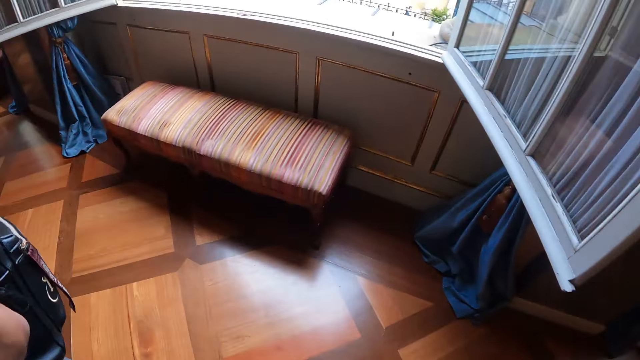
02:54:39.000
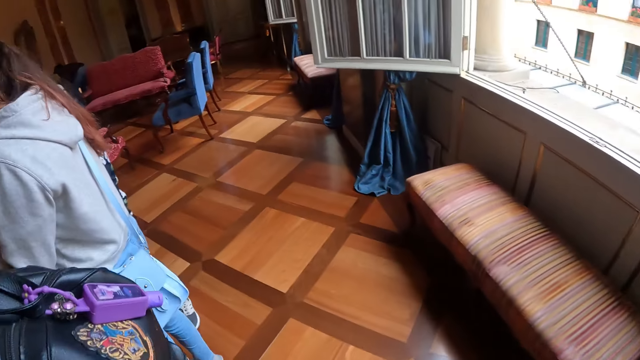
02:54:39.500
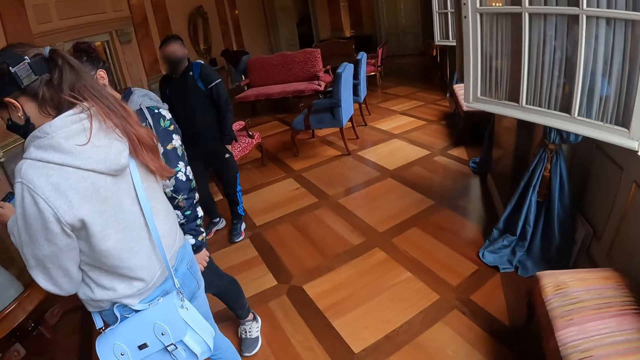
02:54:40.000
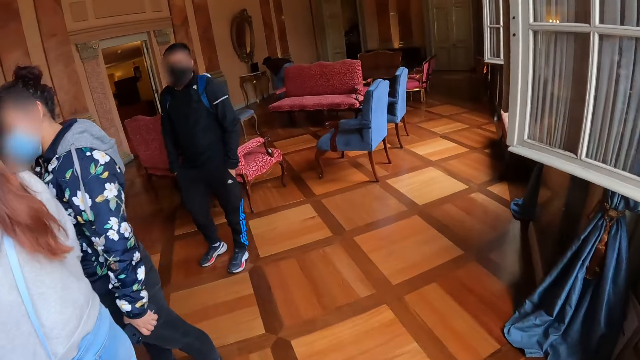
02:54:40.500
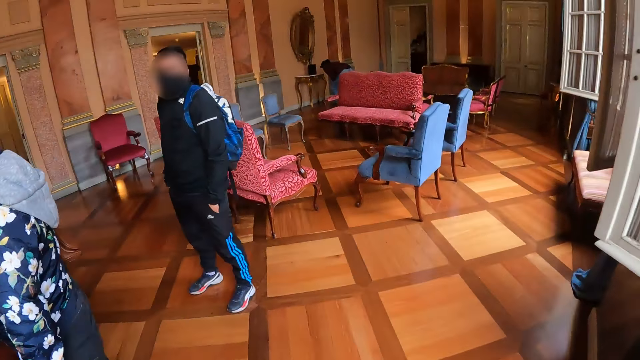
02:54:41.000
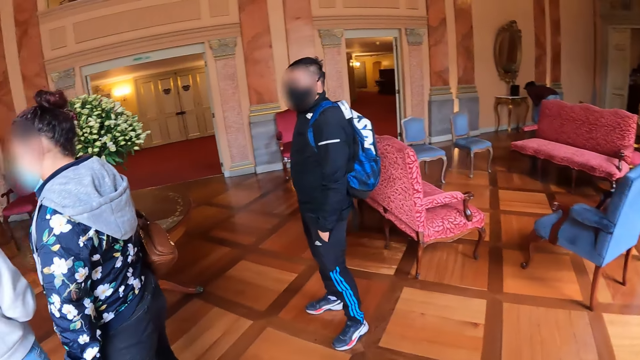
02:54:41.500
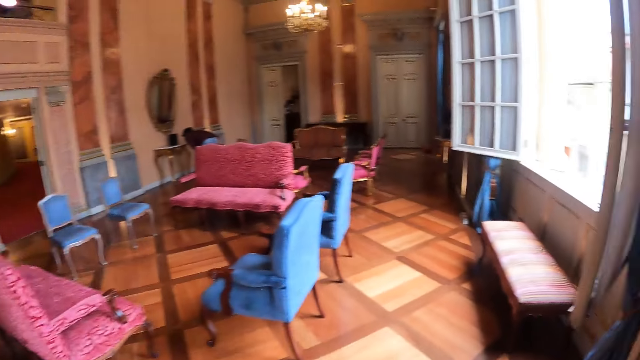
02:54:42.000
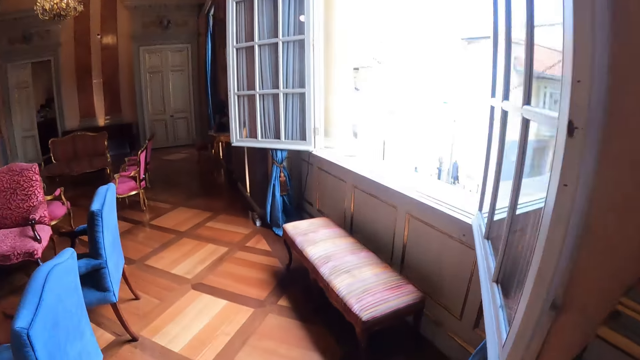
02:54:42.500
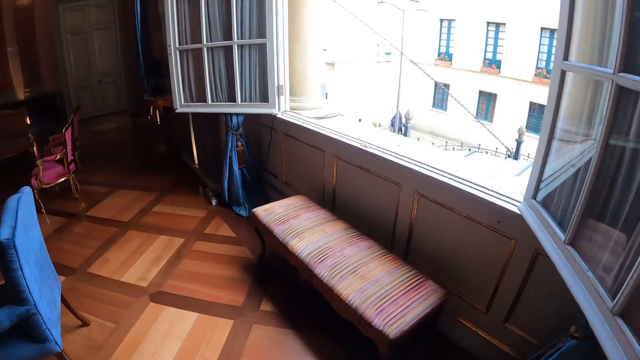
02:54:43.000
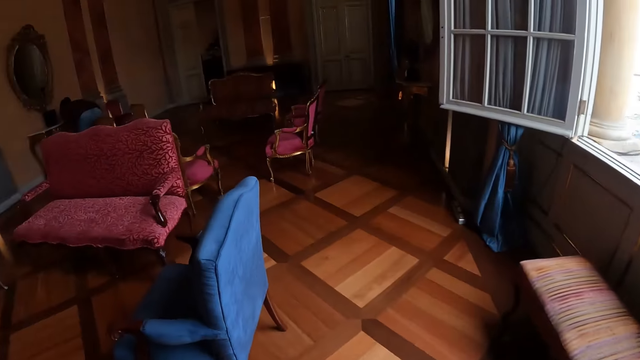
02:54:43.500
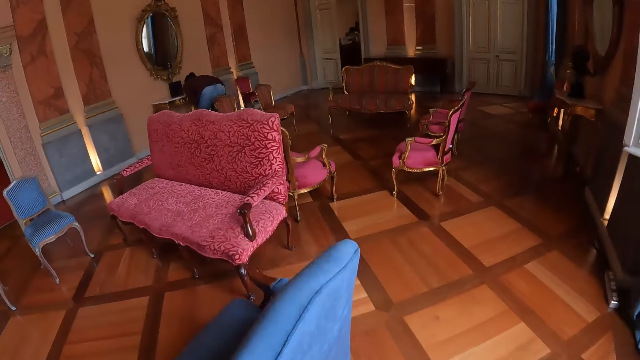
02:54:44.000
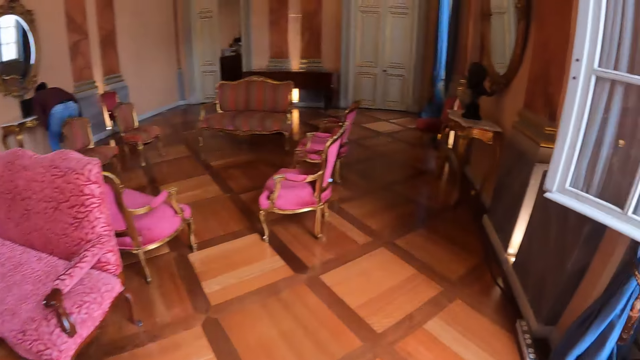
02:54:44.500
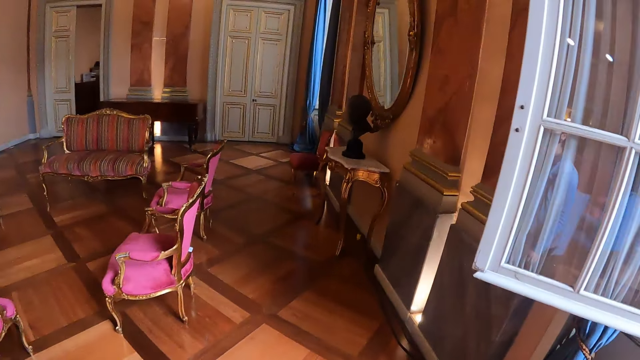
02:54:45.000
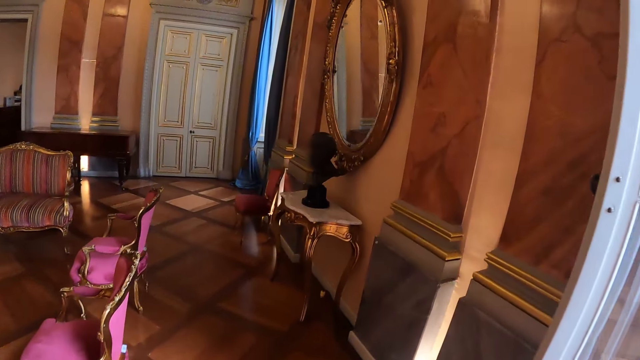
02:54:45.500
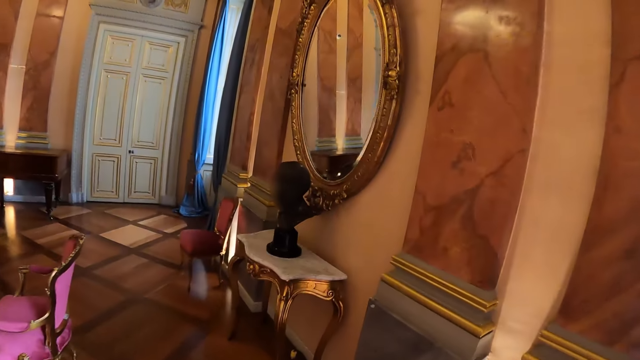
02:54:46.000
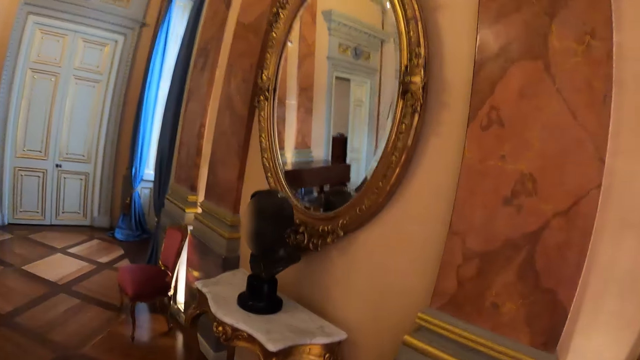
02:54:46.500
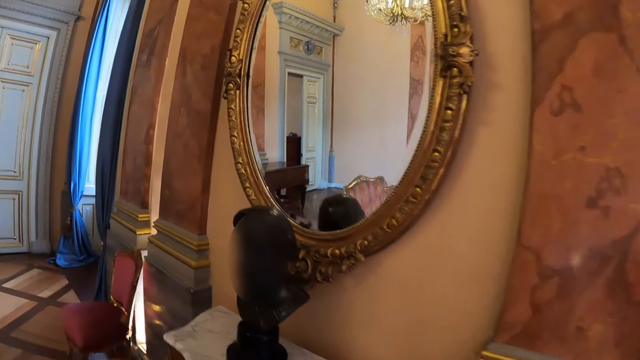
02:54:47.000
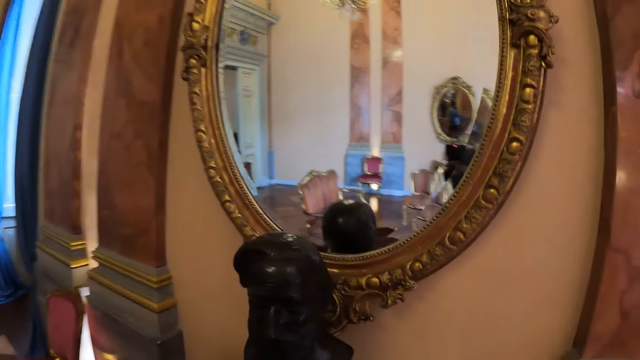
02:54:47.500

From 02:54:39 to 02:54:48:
The camera wearer looks around in a room and walks in the room.

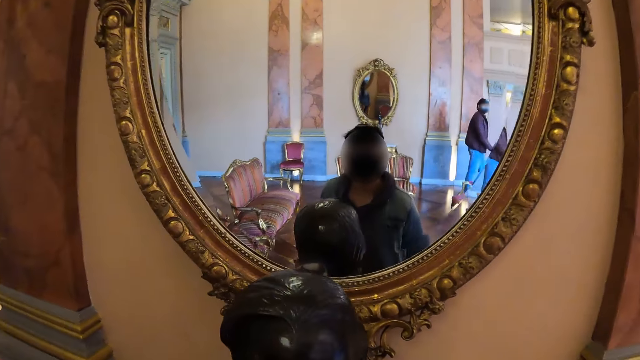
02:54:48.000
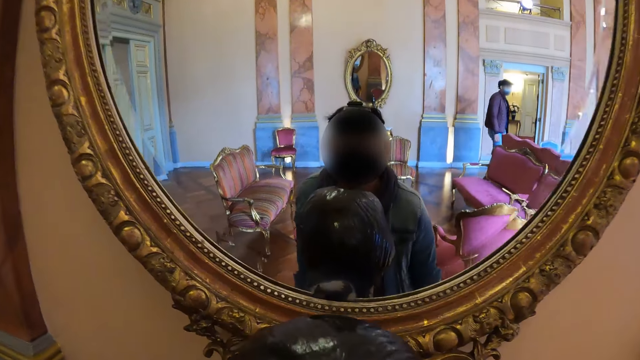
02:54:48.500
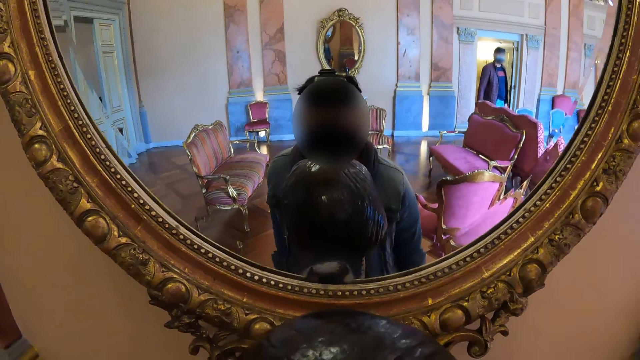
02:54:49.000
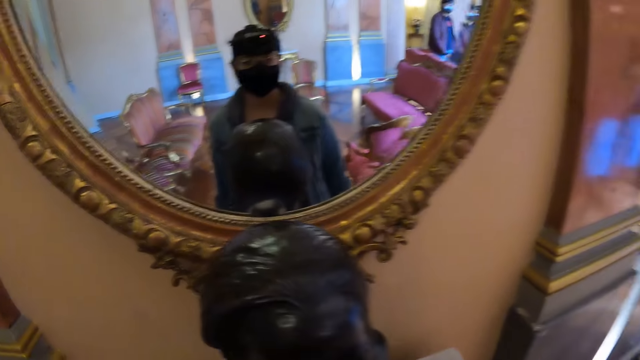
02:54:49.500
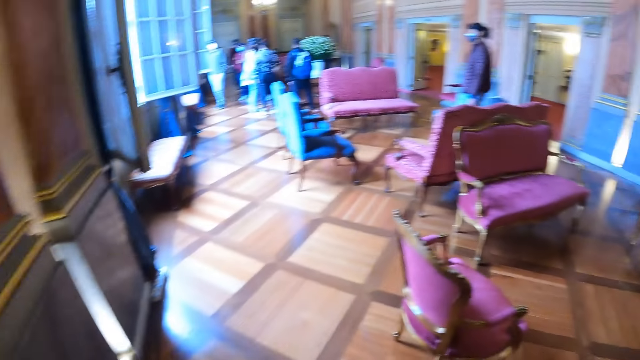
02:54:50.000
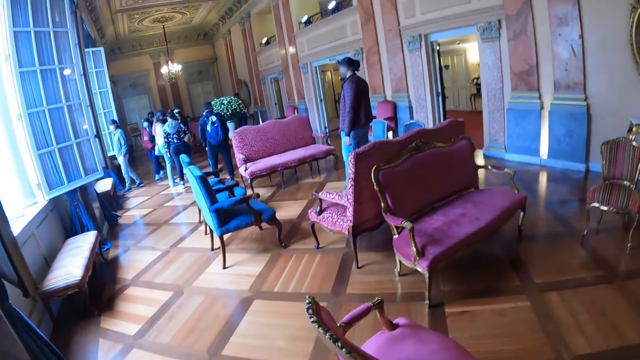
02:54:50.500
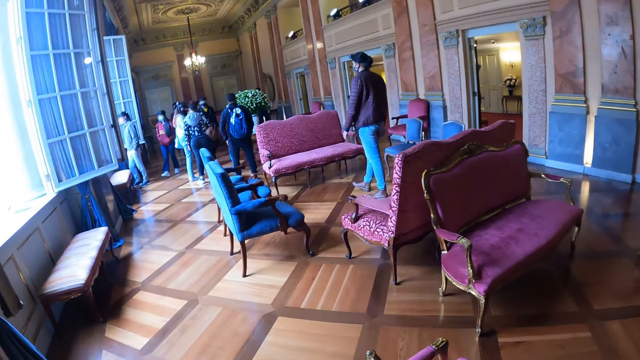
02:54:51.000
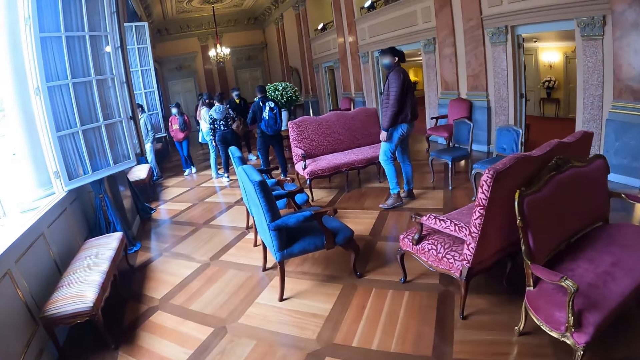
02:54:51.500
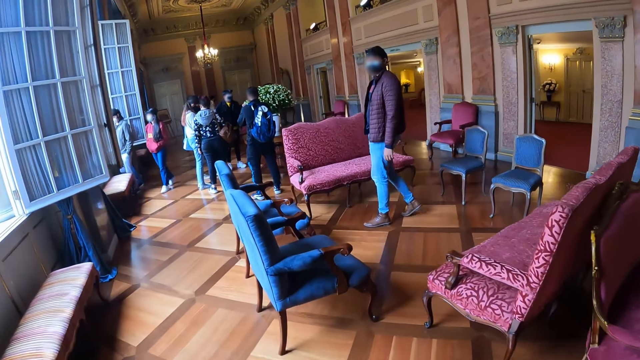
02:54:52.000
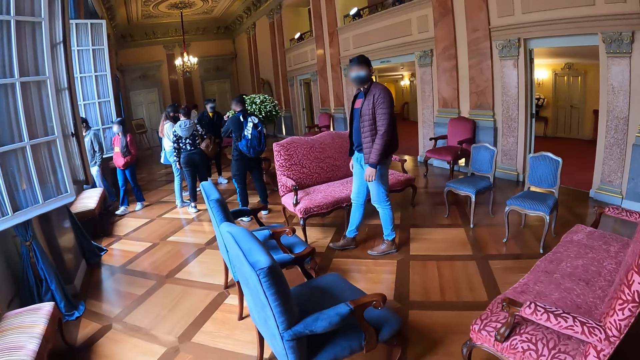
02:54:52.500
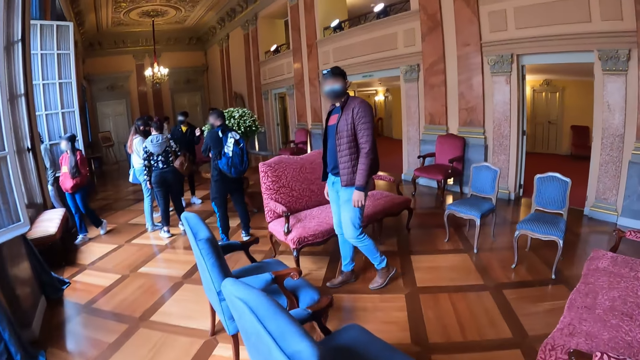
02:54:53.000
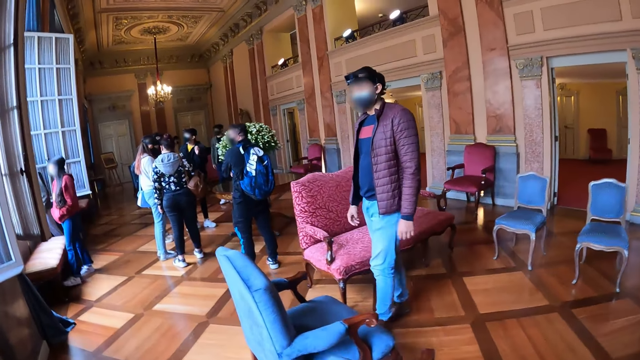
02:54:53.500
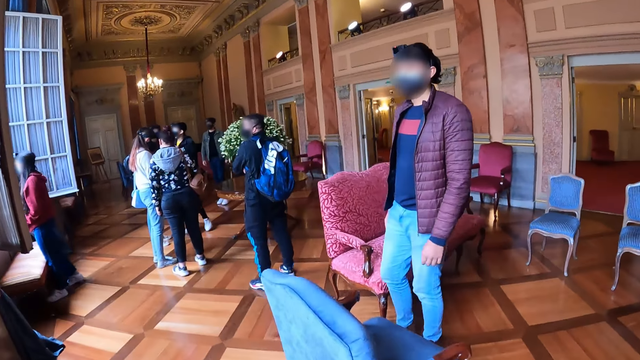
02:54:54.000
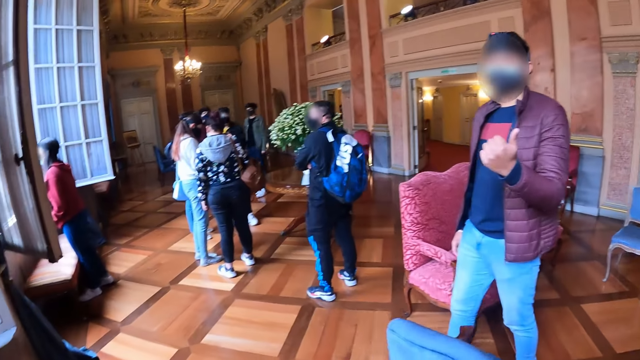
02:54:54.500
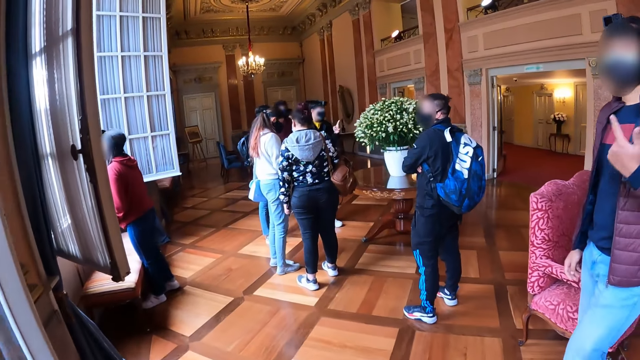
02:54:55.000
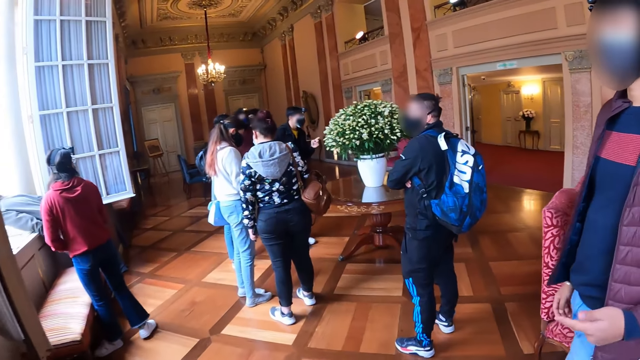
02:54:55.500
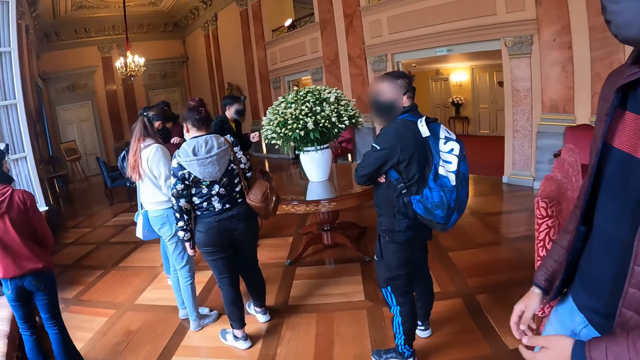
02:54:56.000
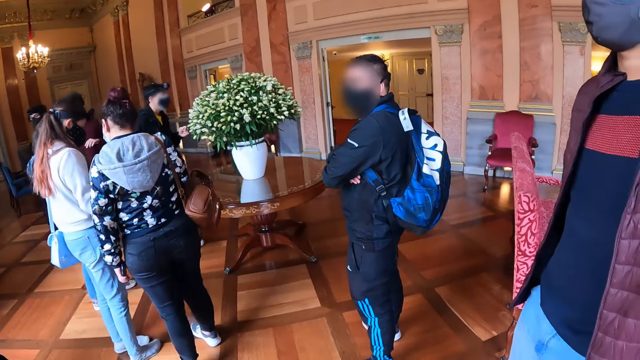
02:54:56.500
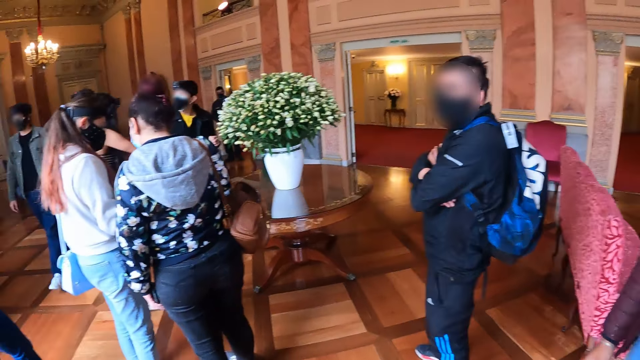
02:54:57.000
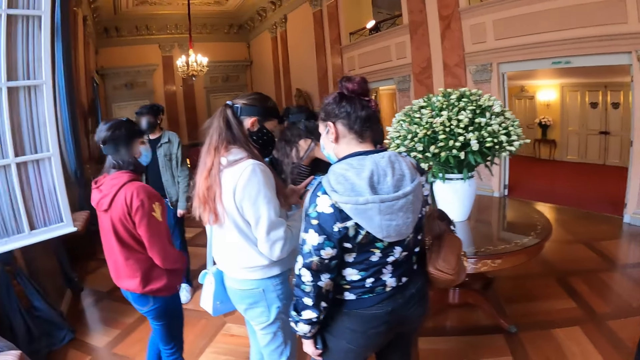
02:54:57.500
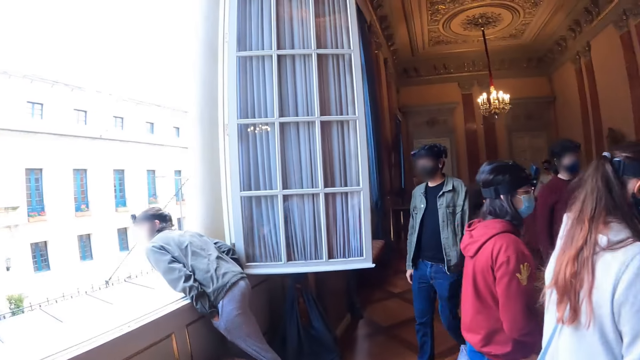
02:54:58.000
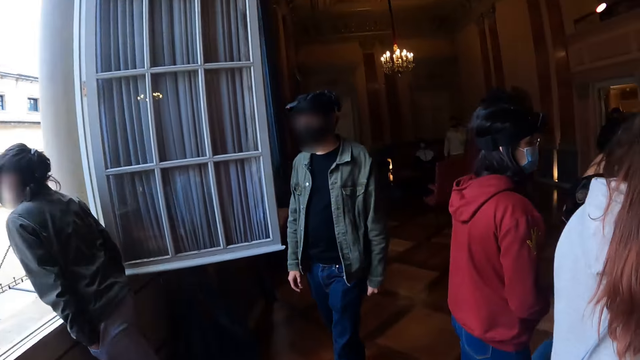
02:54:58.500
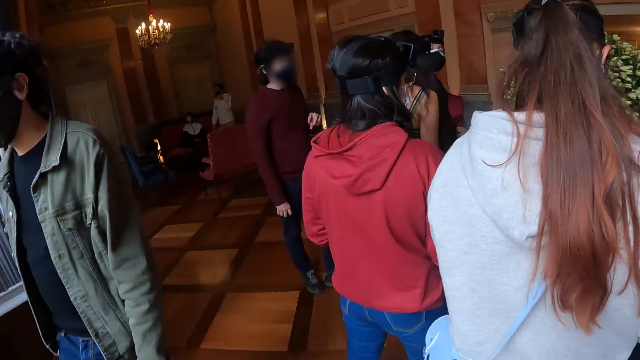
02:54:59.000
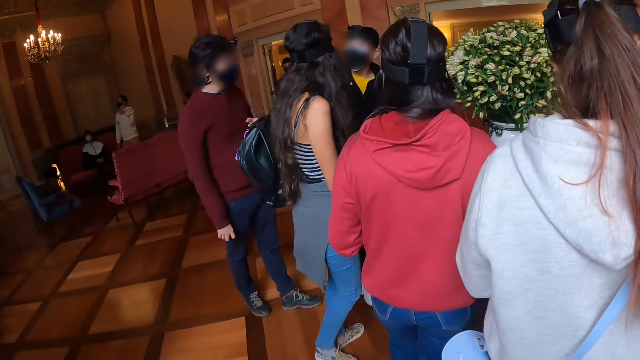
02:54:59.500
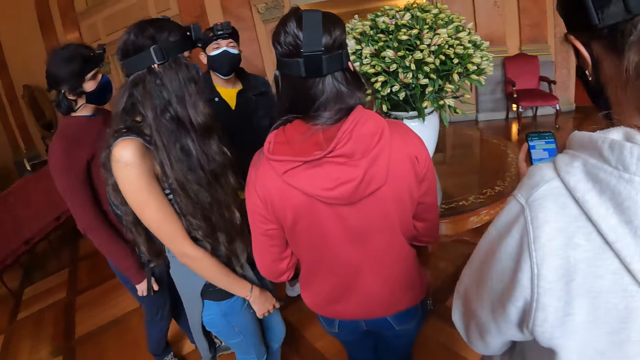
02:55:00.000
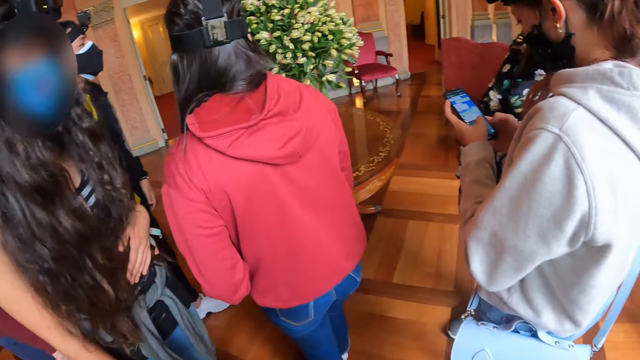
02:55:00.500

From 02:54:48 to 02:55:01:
The camera wearer looks at the mirror. They walk in a room. They interact with a man and sway a hand. The man converses with the camera wearer. The camera wearer walks in the room.
